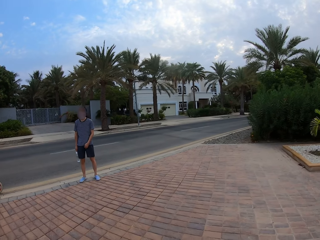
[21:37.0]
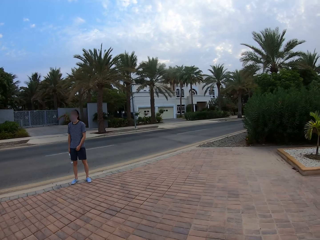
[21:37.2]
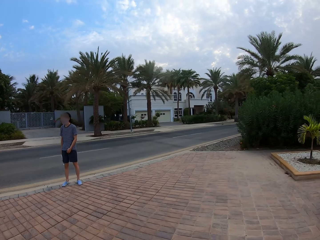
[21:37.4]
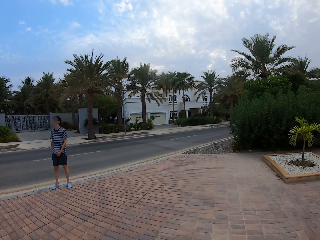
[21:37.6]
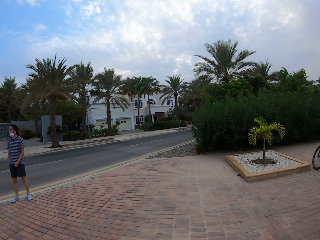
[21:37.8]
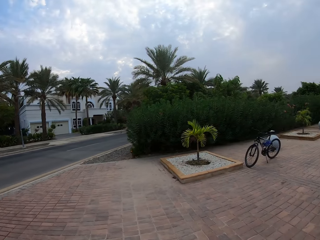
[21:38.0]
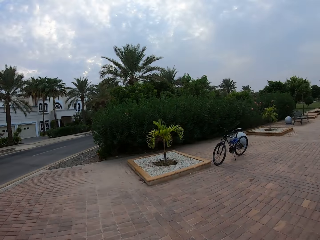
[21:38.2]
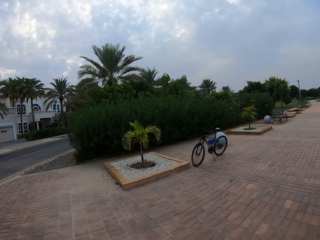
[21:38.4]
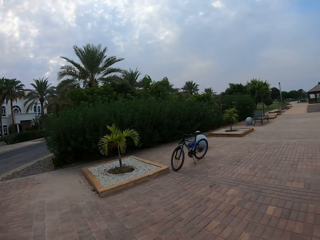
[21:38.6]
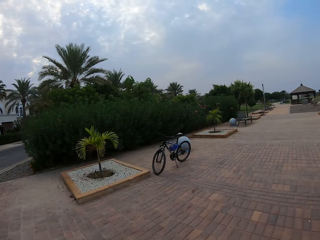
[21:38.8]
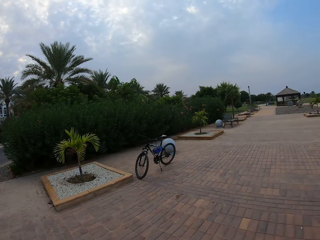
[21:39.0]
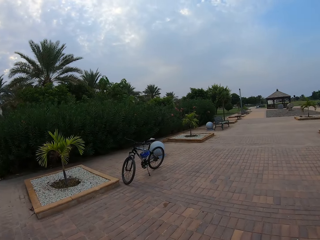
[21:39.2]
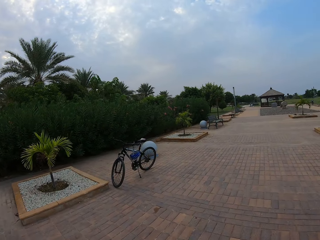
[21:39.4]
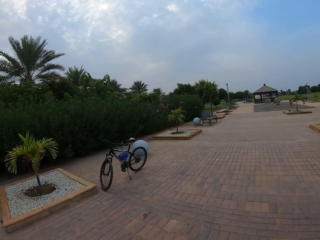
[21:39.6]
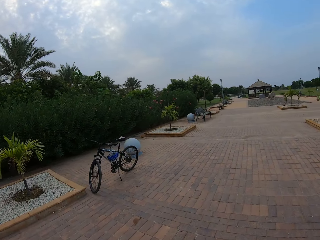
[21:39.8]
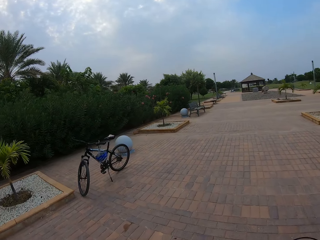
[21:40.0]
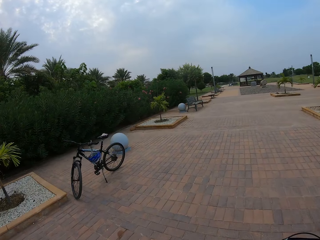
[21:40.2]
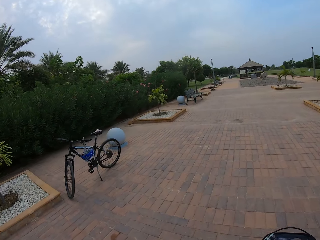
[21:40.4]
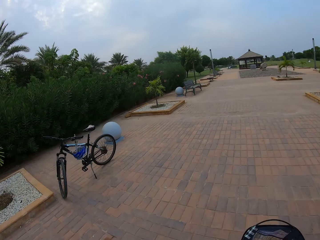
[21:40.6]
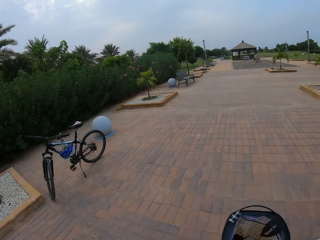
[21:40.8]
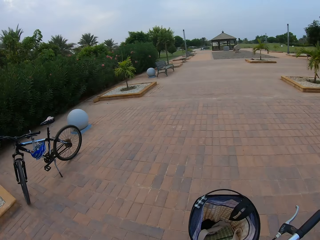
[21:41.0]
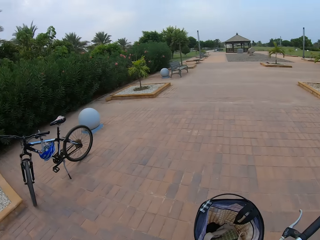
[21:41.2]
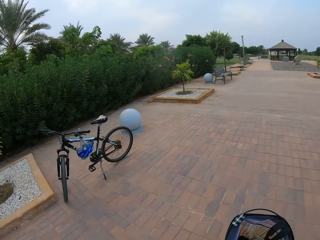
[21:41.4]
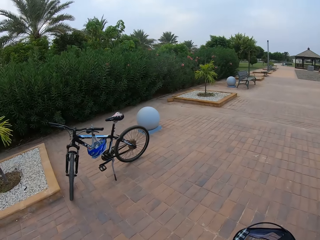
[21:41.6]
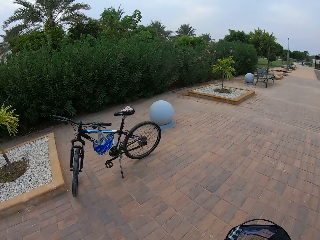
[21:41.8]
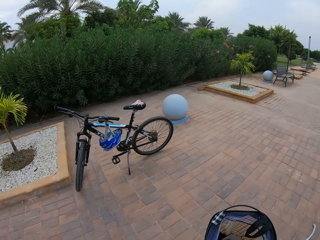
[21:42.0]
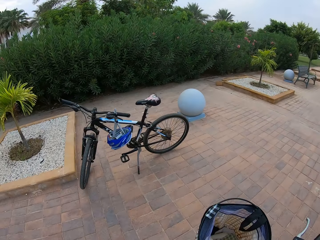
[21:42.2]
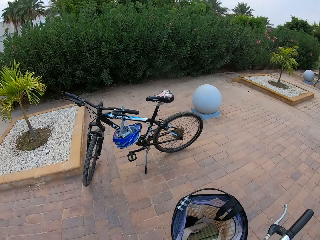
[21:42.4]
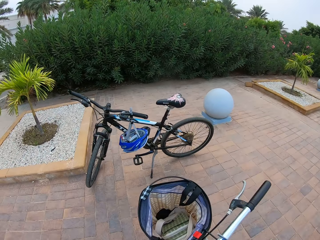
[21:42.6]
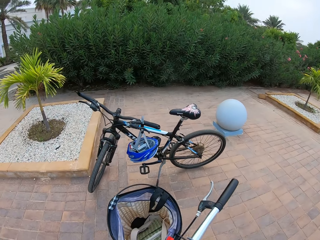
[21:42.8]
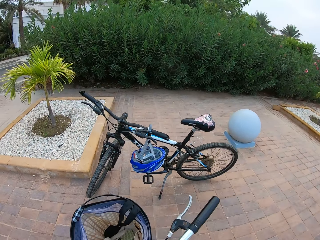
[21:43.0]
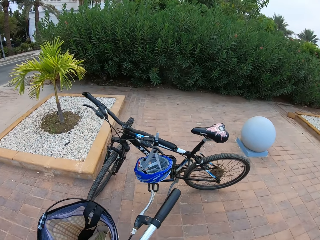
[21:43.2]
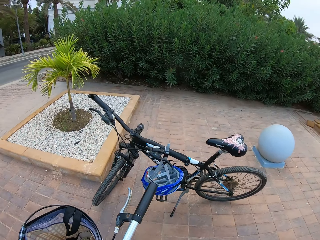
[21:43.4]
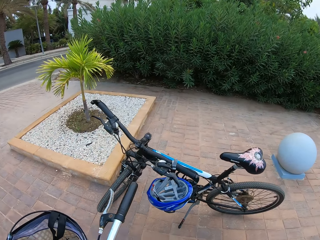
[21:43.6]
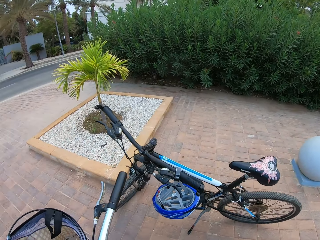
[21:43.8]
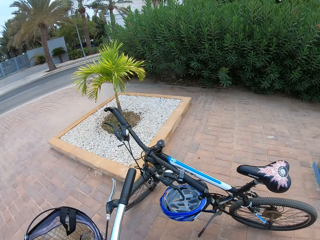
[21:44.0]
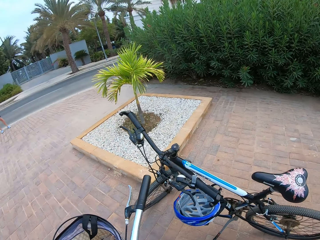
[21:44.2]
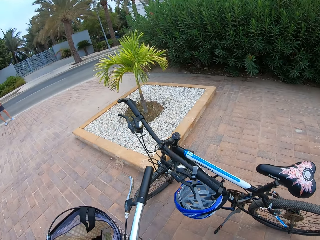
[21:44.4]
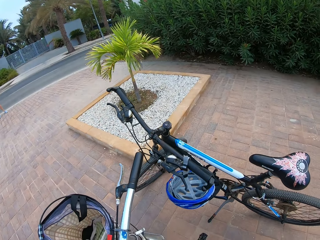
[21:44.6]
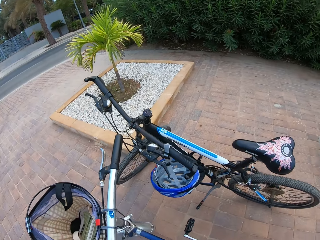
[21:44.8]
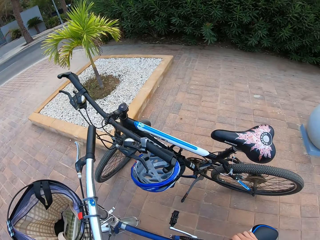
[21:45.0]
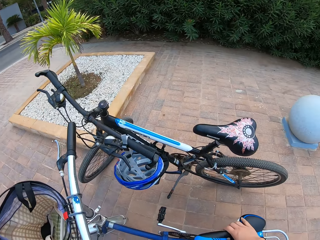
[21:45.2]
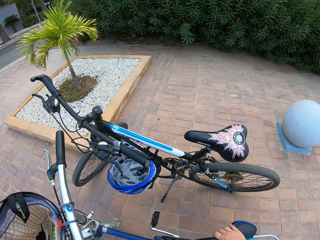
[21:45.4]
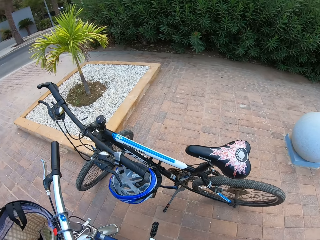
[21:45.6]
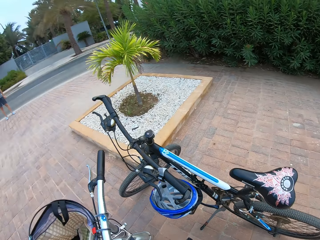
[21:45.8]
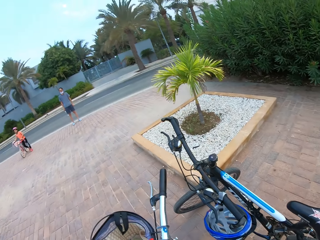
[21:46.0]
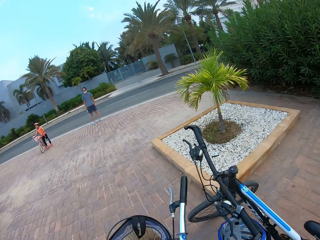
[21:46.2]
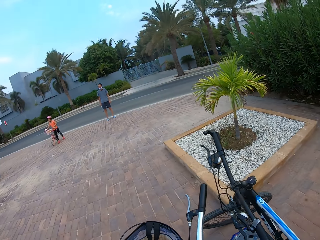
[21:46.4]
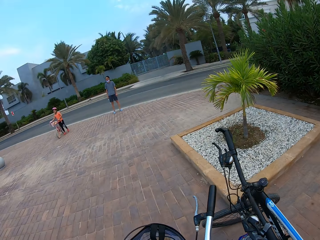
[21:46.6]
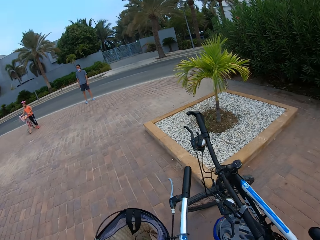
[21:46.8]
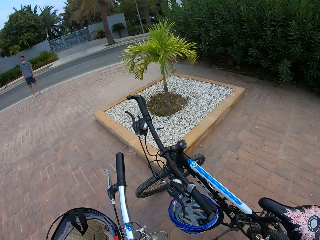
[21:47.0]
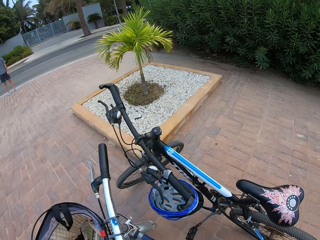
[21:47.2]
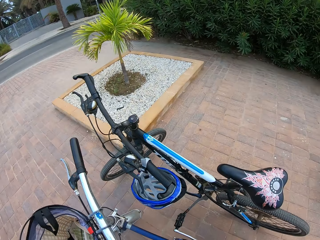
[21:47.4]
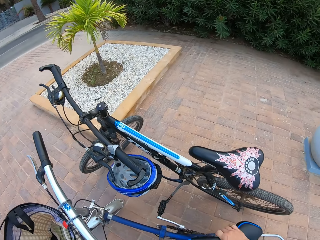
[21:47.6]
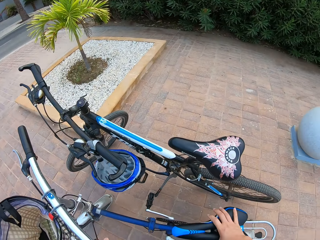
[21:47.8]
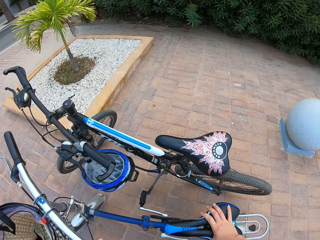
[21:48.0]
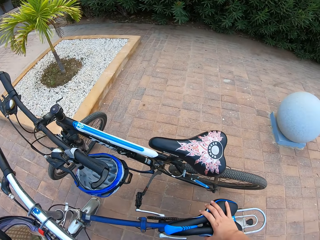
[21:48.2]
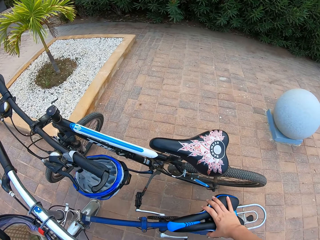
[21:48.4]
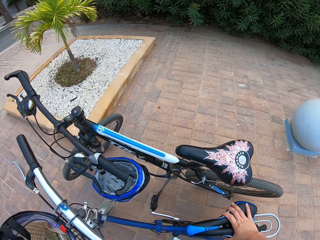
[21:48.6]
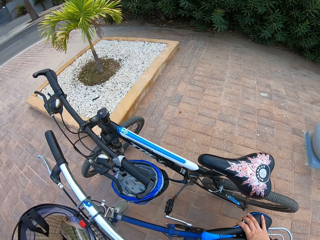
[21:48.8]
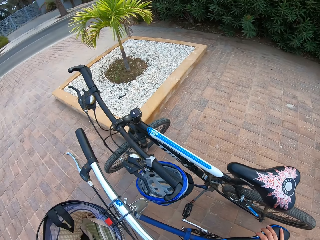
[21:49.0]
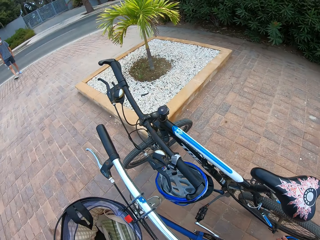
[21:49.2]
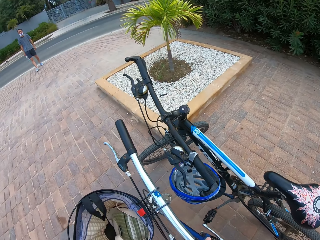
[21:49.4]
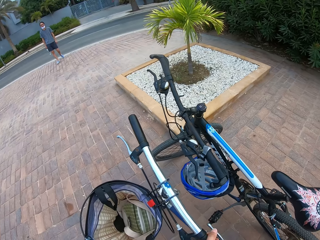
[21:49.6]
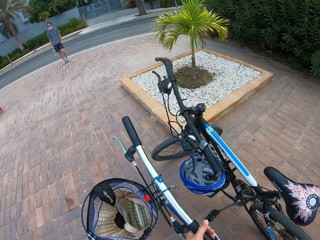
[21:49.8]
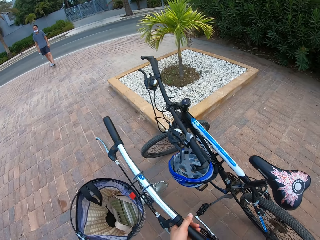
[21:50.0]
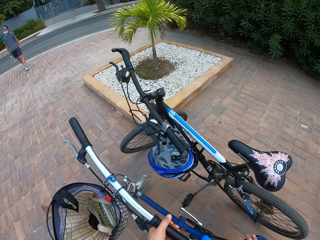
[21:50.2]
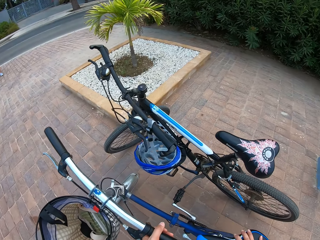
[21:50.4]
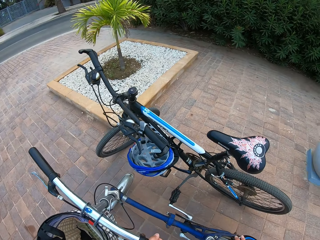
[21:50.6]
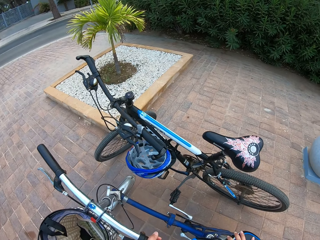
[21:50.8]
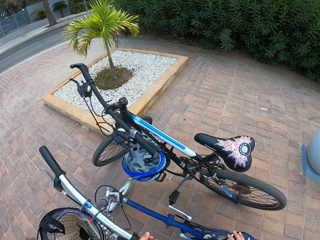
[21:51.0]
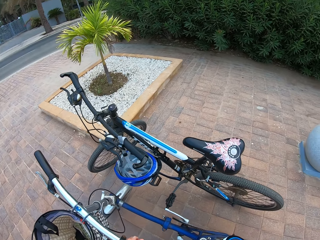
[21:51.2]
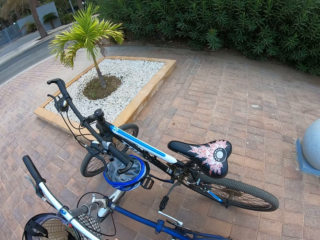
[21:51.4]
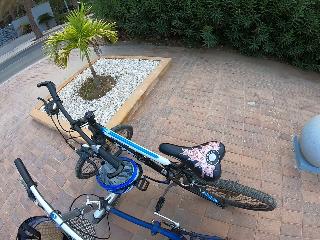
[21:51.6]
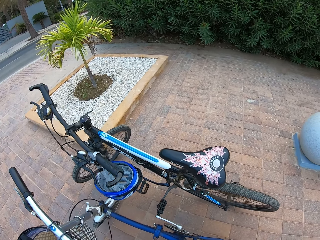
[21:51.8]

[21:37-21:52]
The camera wearer cycles a bicycle on the pavement. They look at the bicycle. They park their bicycle.

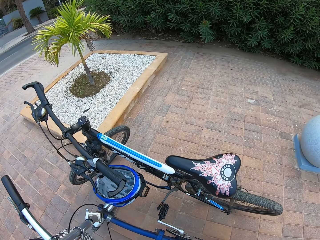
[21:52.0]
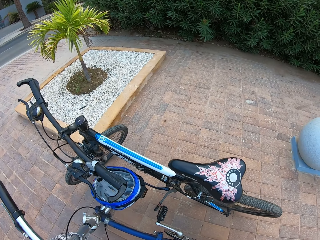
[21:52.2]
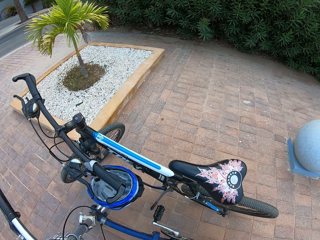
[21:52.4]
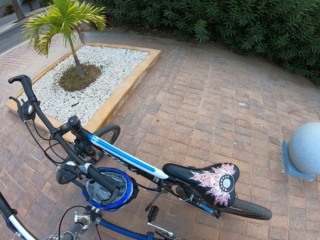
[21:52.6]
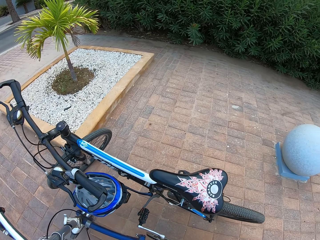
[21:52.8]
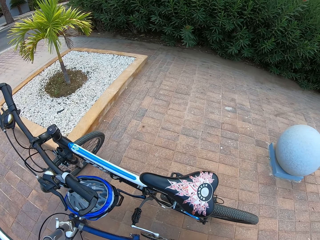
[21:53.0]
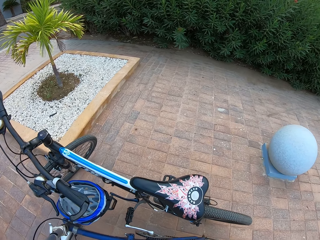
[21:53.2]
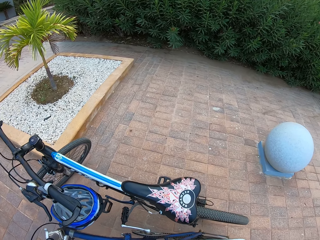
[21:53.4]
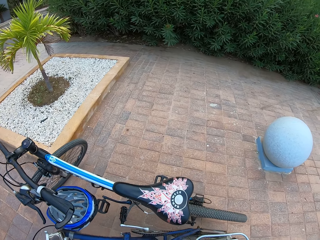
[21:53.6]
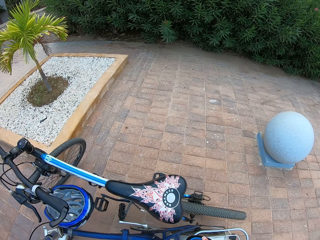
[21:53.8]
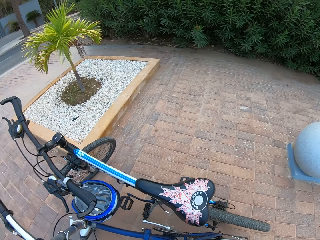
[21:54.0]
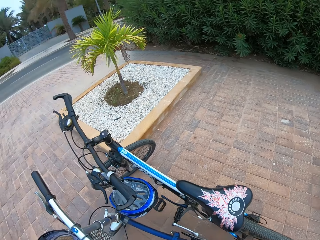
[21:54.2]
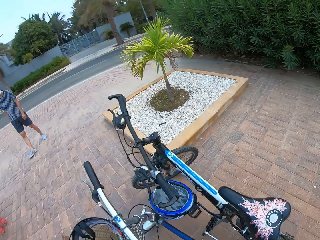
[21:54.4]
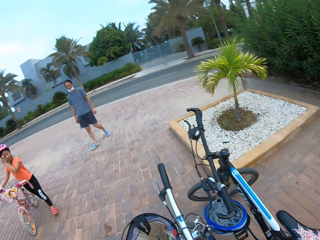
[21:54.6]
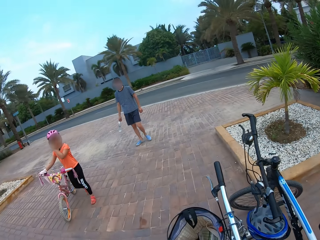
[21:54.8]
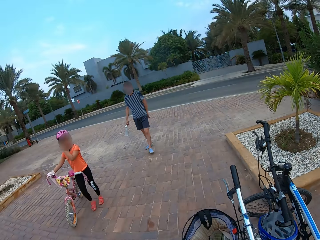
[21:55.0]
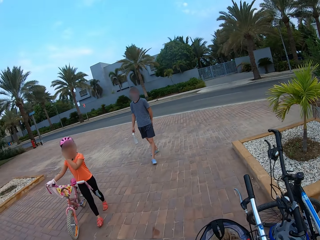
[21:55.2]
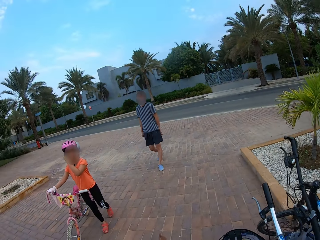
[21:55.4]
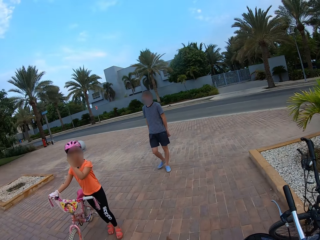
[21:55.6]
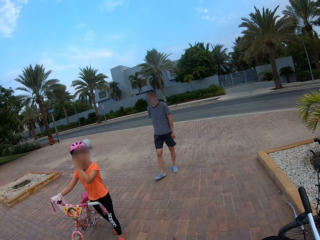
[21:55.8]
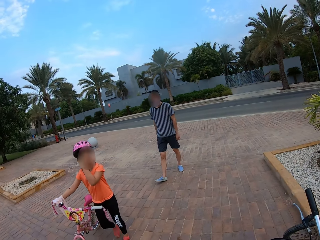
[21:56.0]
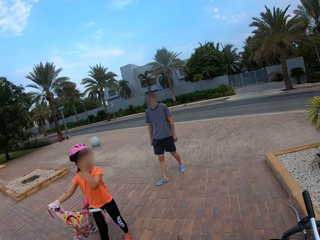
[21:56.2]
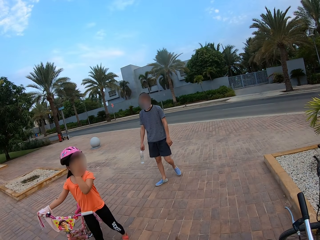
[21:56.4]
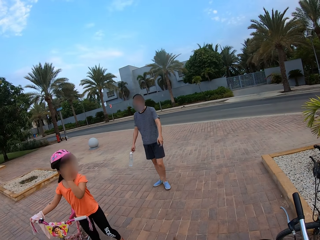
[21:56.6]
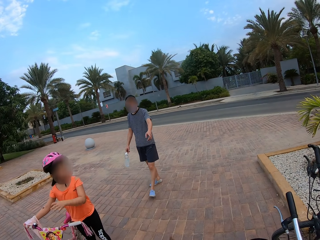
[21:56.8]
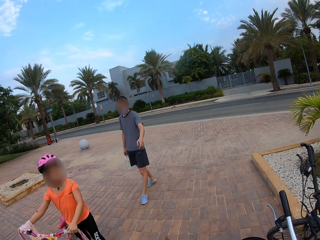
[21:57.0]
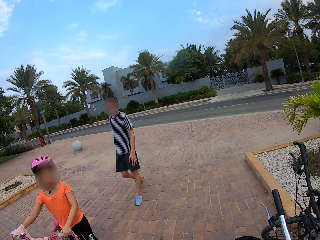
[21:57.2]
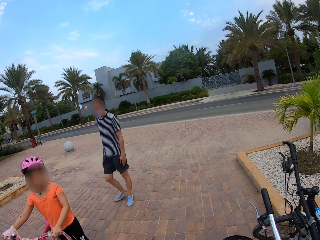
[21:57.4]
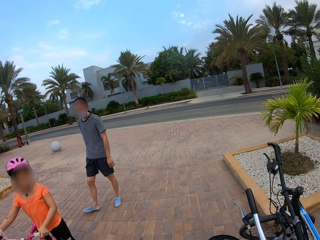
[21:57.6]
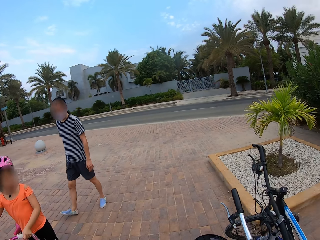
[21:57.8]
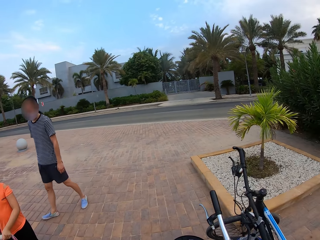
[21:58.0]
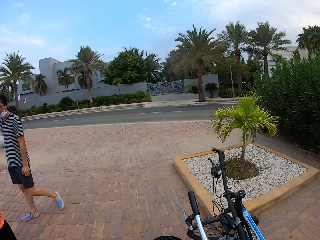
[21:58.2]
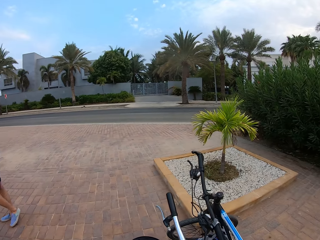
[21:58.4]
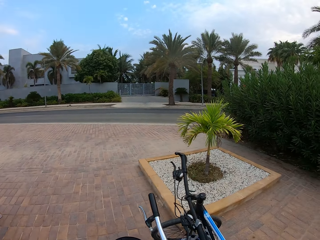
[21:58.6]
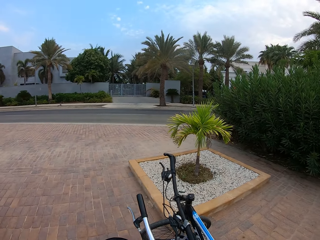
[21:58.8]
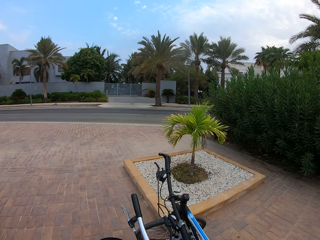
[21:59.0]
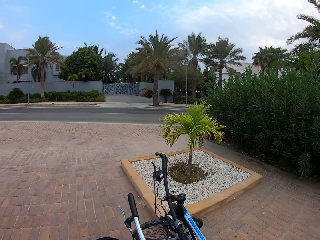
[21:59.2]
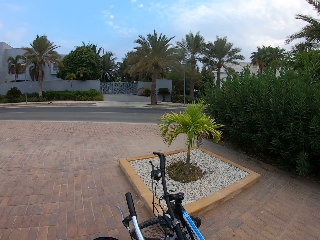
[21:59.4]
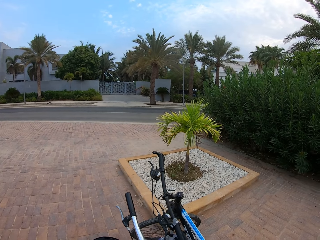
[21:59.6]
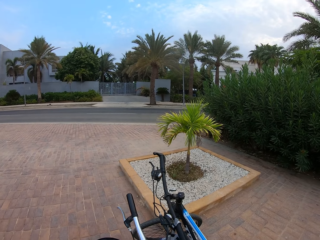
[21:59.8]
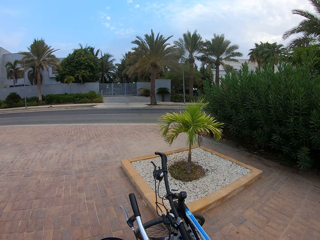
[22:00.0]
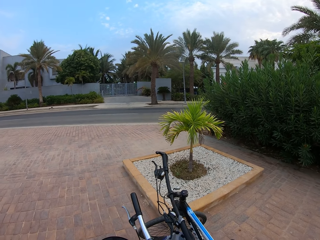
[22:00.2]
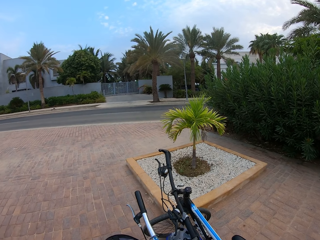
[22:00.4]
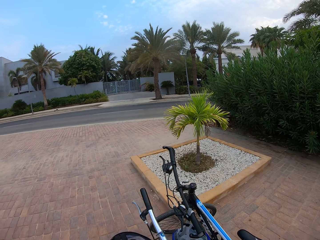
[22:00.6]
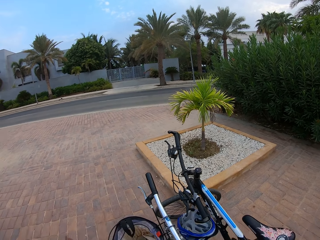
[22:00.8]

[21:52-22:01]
A child pushes the bicycle.
